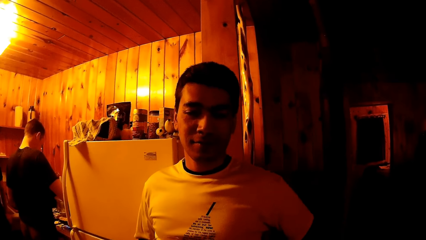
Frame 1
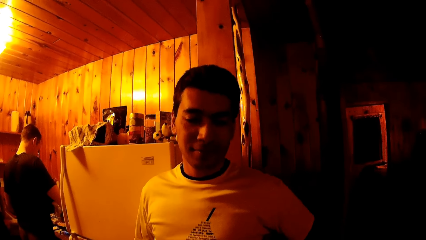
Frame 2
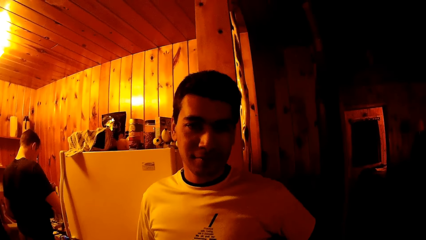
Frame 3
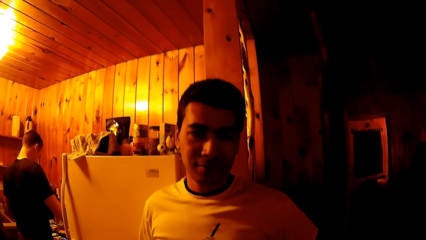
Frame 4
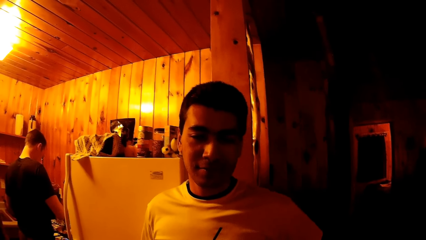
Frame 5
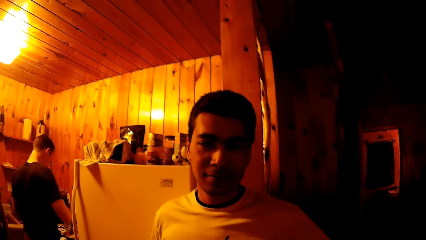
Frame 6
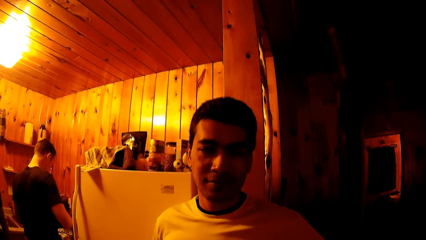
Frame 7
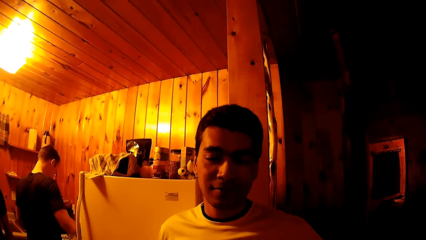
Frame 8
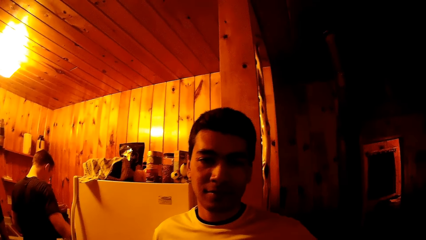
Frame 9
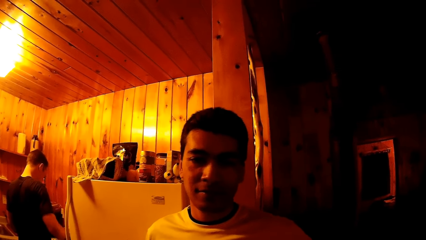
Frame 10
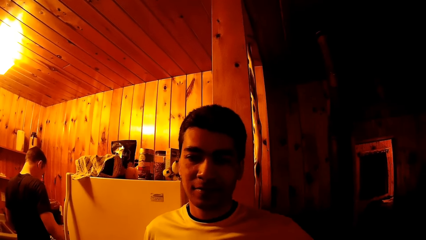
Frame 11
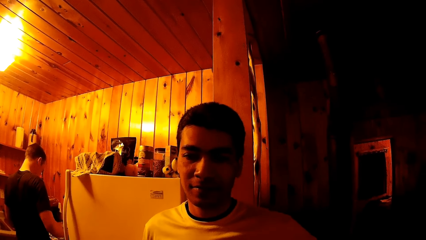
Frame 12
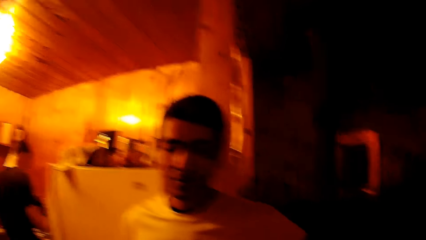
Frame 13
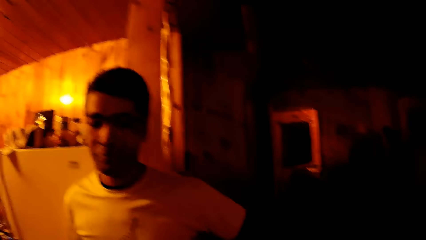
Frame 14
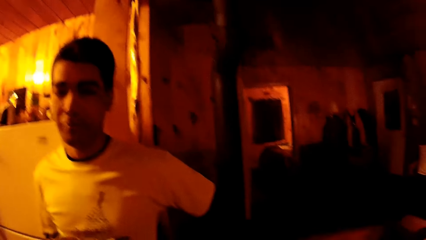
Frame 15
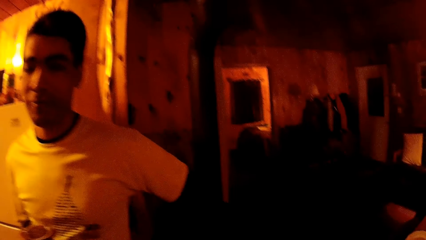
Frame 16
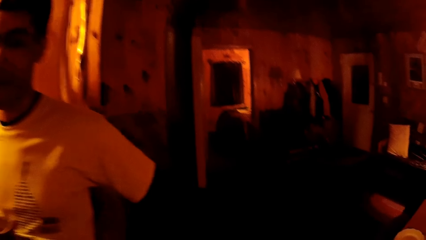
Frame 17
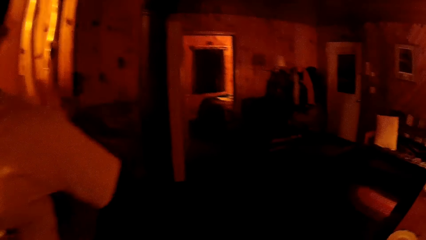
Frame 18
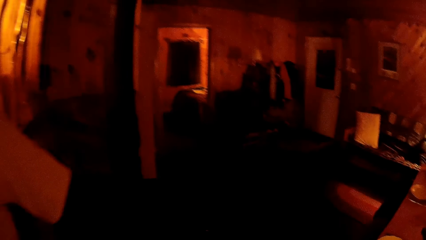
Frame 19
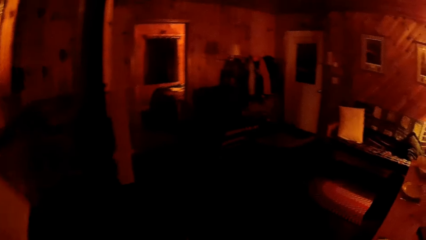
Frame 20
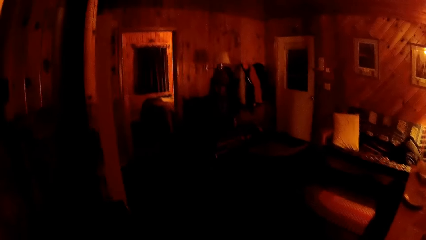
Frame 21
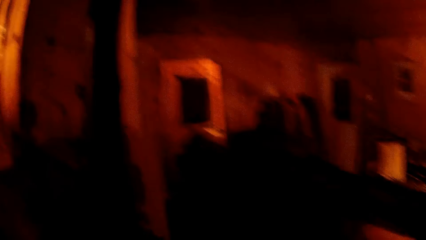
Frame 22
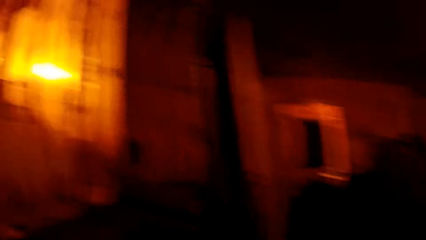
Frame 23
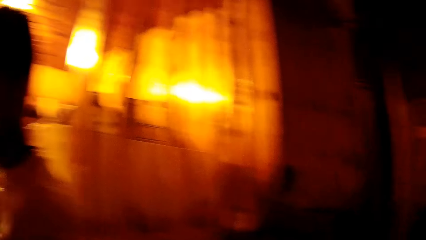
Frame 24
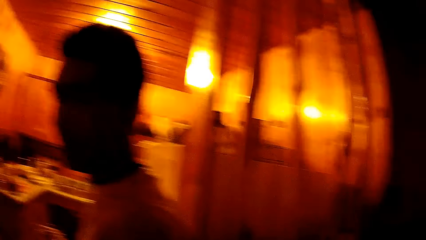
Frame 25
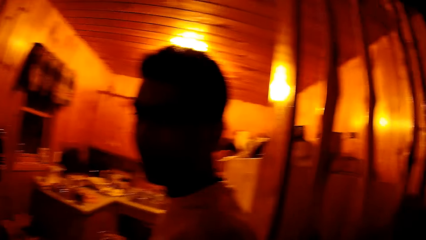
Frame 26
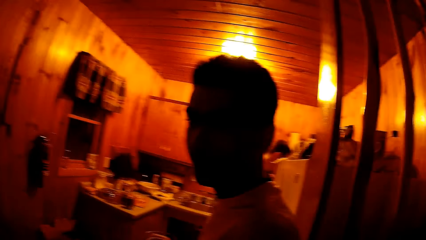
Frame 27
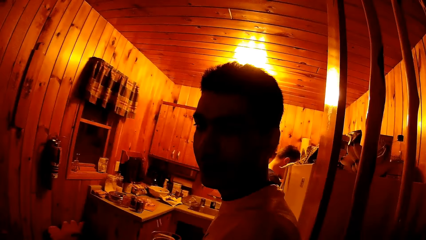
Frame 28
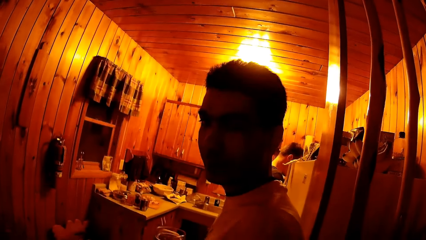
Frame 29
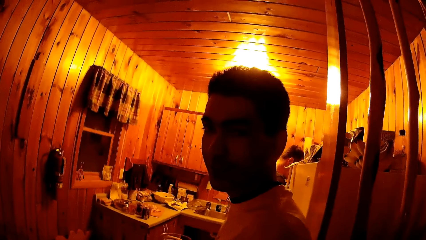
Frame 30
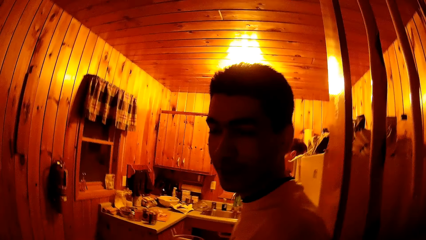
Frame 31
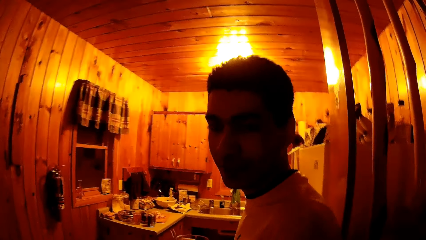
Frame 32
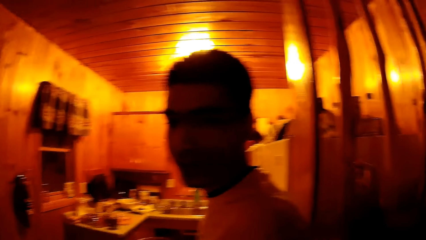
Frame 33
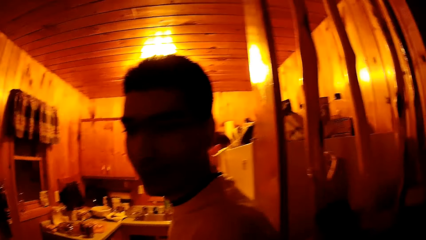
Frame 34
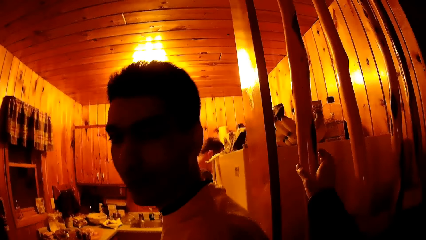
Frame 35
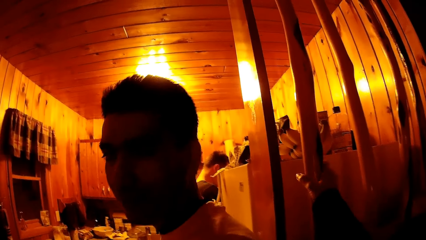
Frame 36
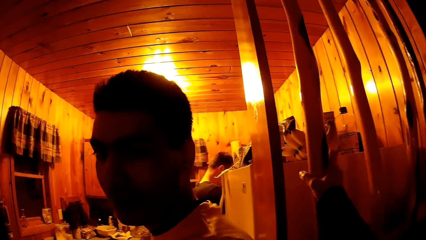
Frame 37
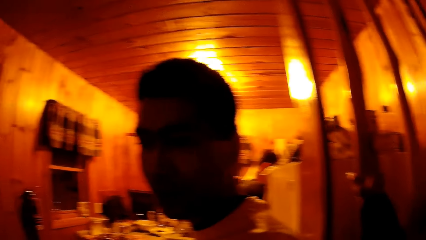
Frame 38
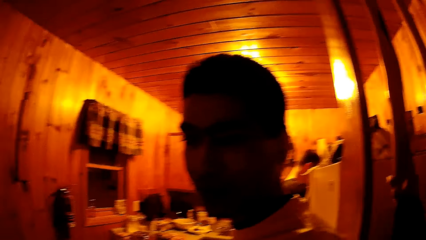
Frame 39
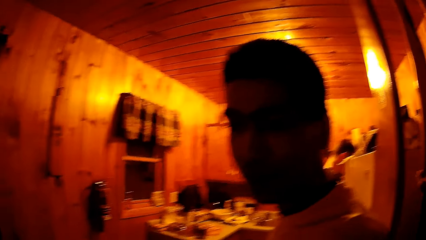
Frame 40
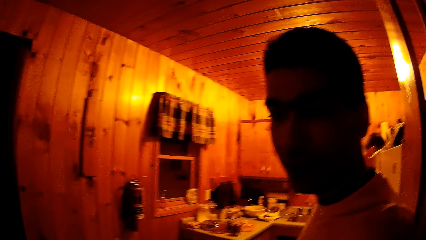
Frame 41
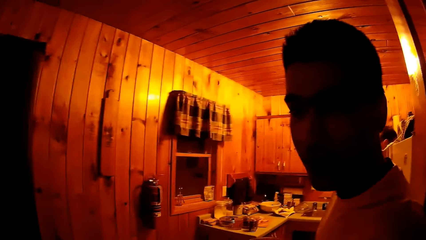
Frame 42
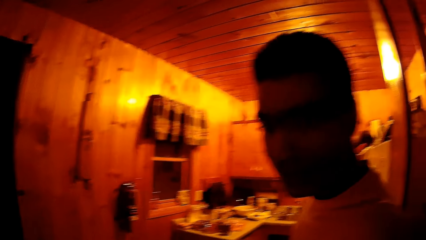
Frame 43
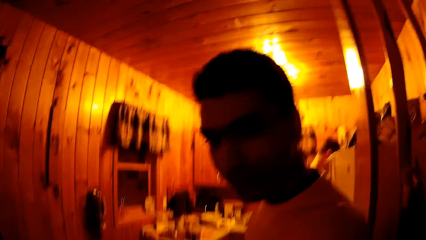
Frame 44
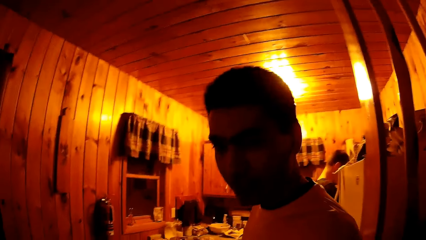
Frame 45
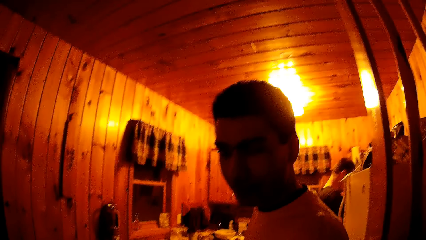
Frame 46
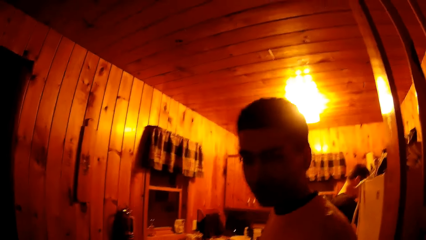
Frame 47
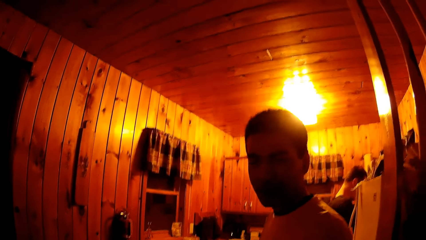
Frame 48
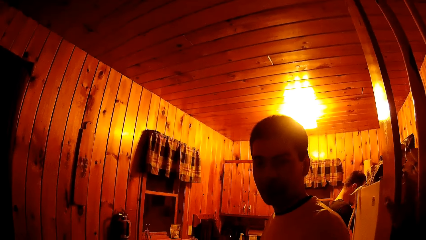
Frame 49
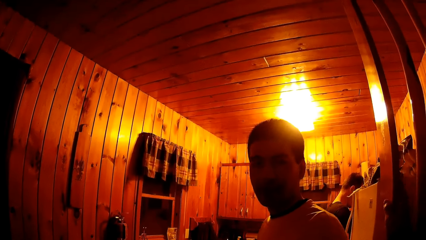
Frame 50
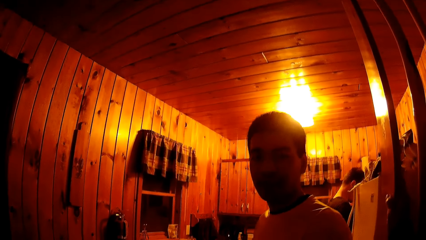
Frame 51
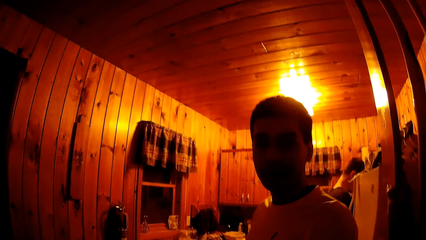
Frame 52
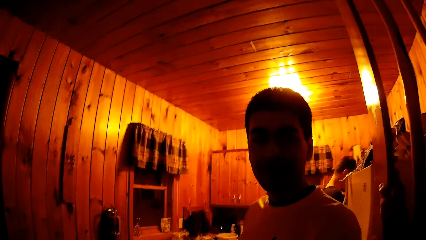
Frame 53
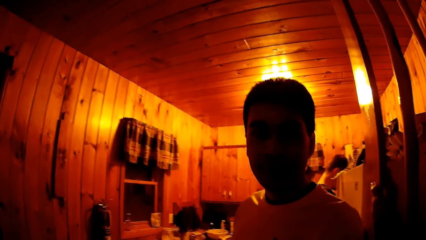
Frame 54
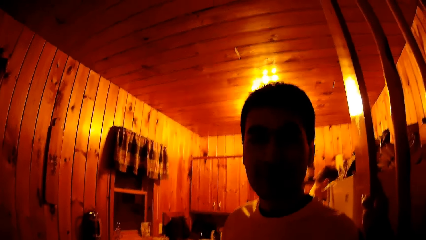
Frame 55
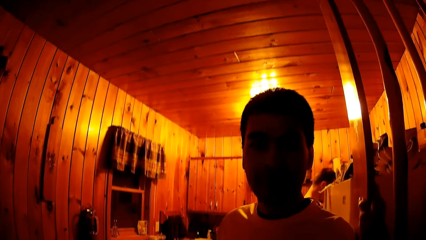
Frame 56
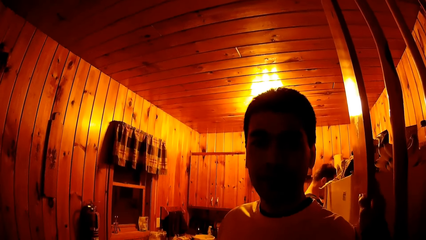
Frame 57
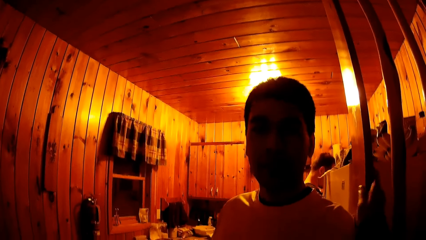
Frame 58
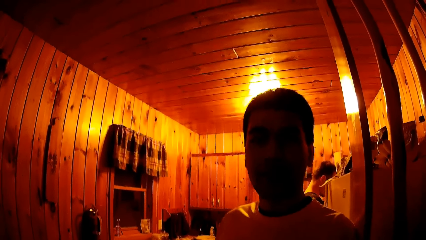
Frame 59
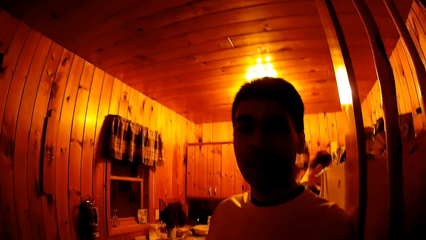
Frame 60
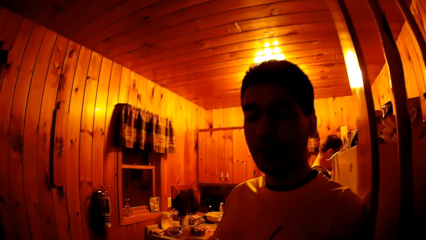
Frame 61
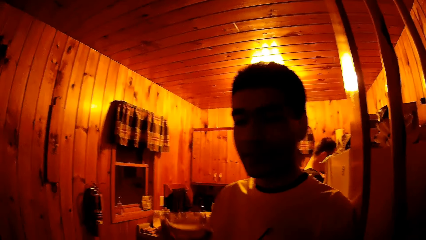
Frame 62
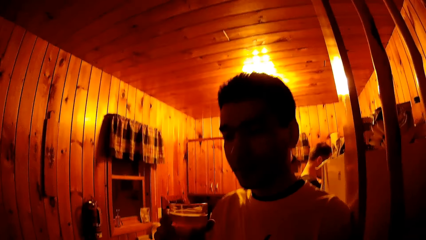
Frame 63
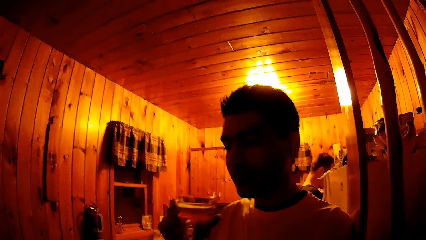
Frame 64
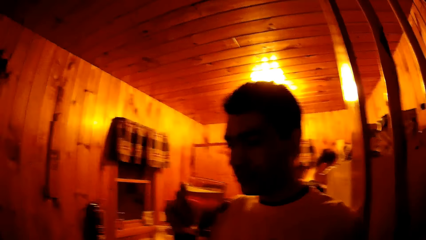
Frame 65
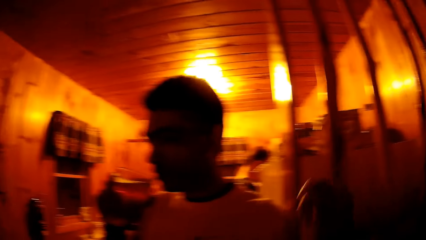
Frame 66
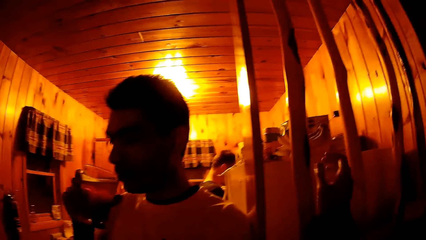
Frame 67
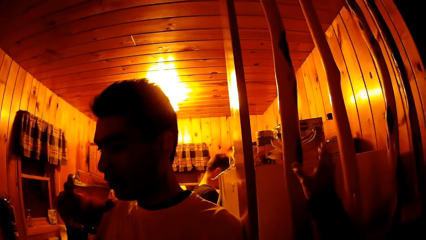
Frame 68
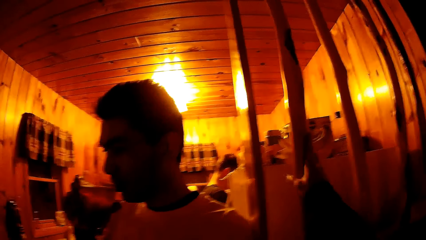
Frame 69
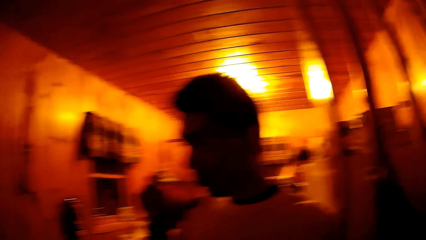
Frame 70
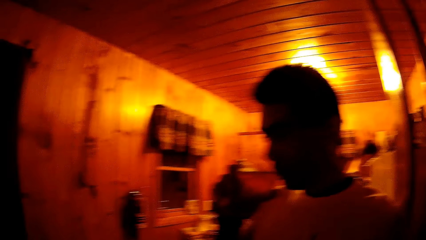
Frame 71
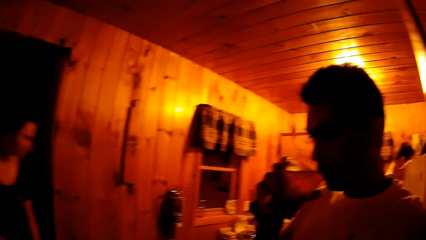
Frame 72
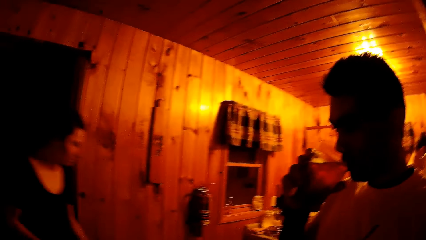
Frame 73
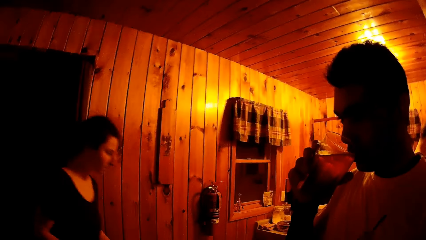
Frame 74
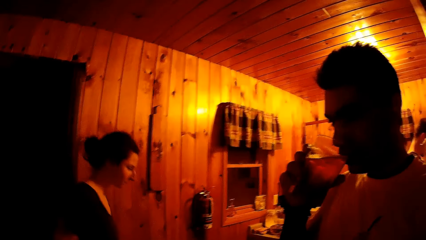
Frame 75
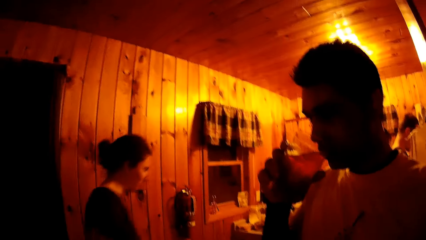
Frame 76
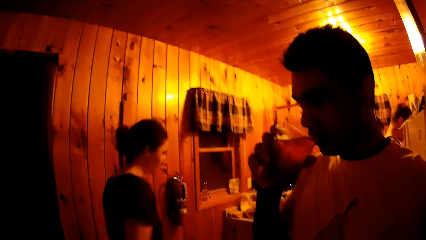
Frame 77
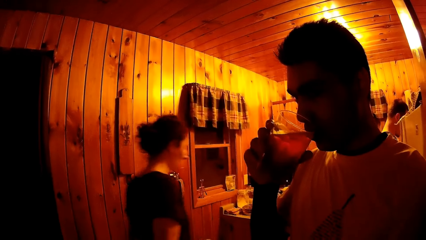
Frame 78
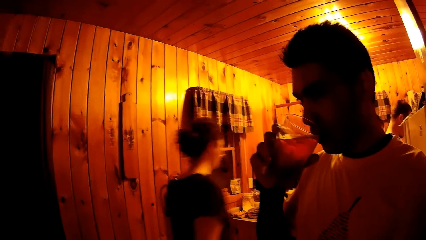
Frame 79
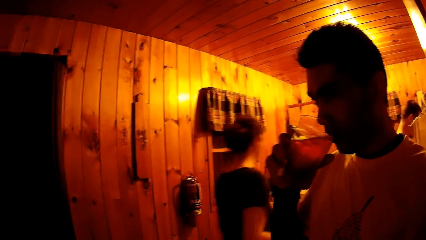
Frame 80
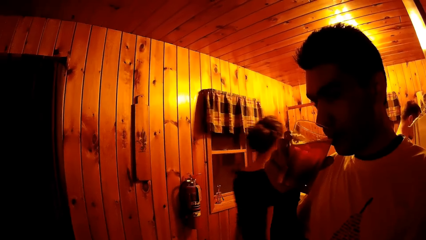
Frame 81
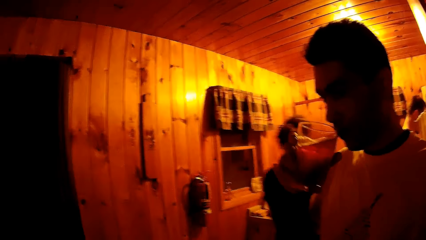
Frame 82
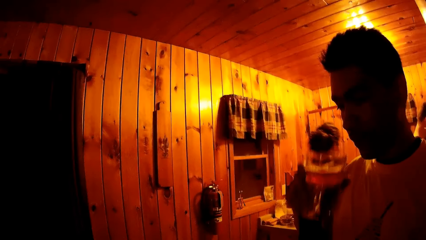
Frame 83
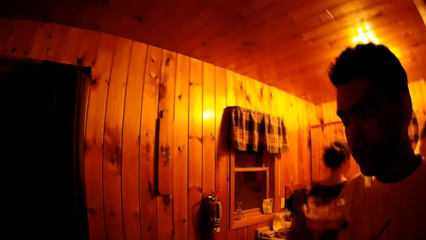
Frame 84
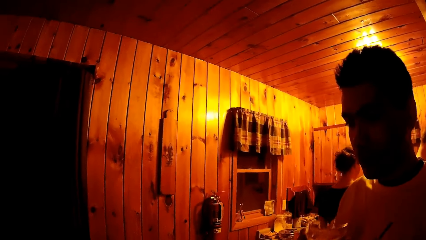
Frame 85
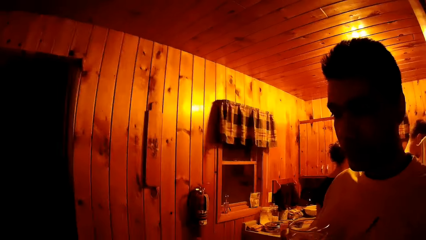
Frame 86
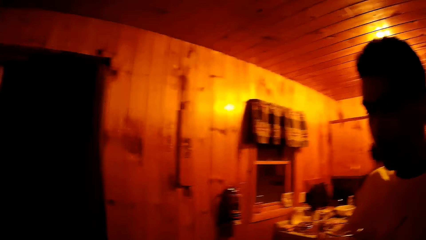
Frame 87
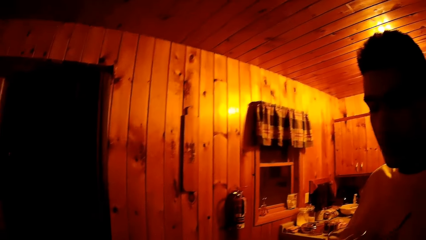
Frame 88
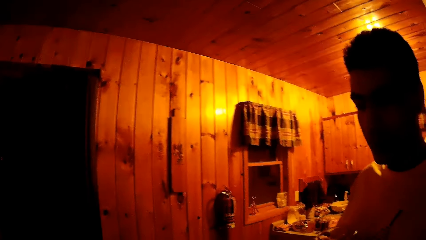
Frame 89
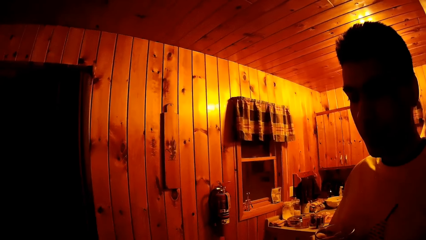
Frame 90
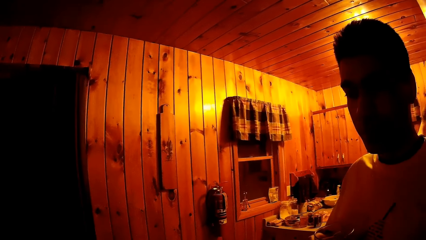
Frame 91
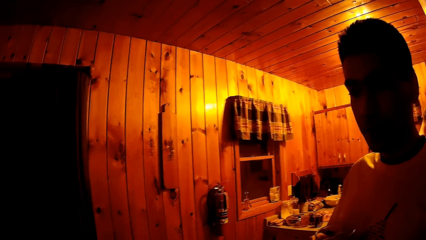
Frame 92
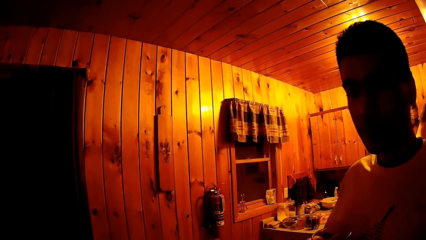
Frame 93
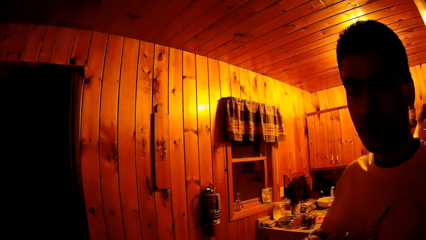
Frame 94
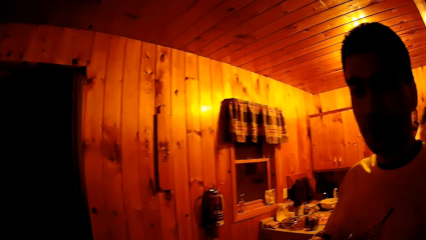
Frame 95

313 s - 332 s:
The camera wearer walks into a living room. She places her right hand on a room divider. A man drinks from the cup in his right hand. A woman walks into the kitchen.
